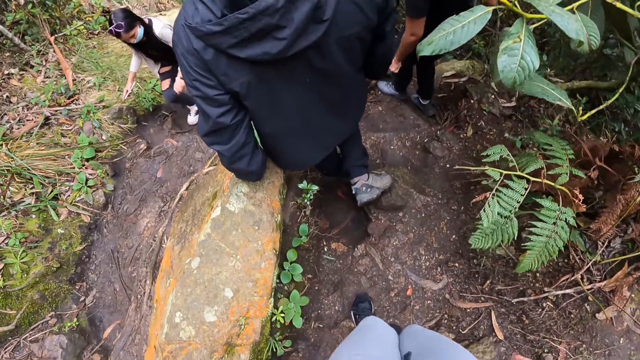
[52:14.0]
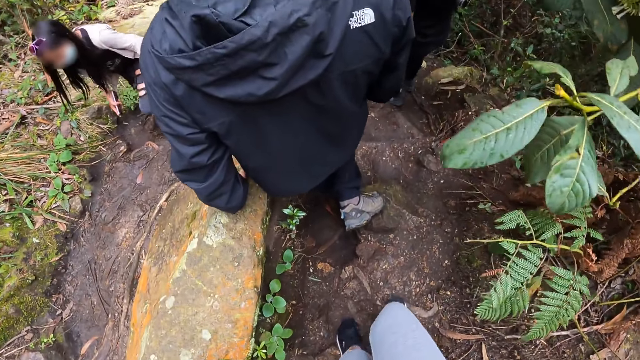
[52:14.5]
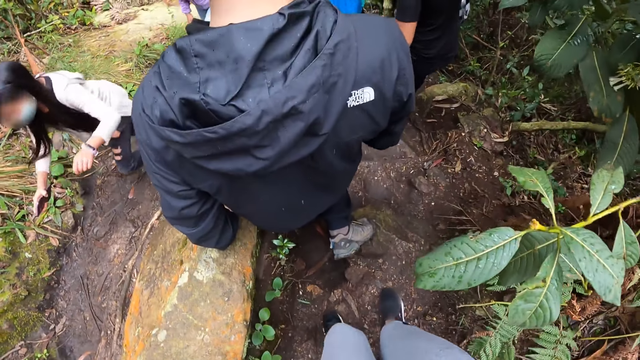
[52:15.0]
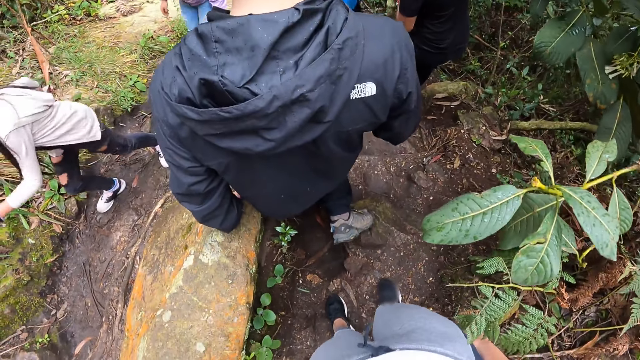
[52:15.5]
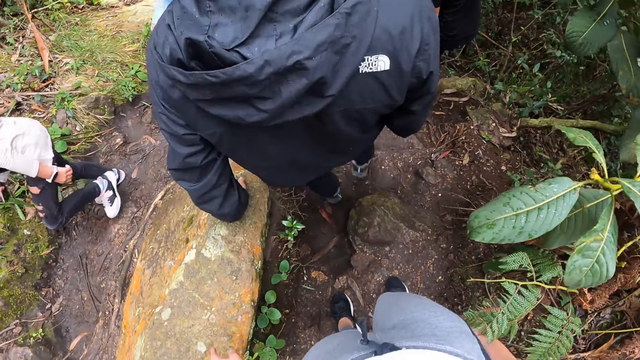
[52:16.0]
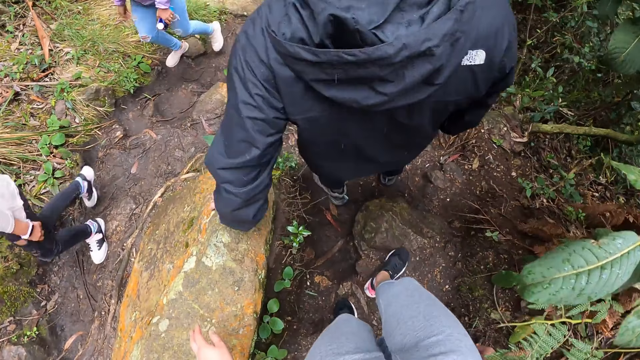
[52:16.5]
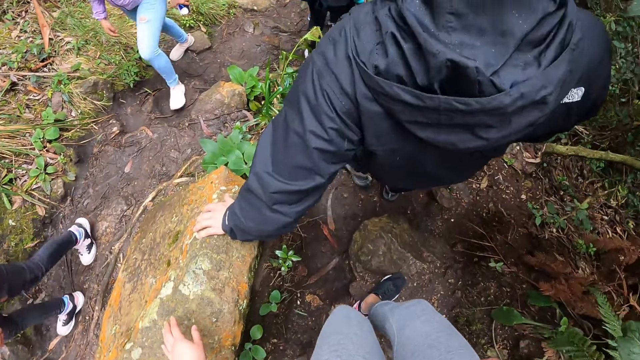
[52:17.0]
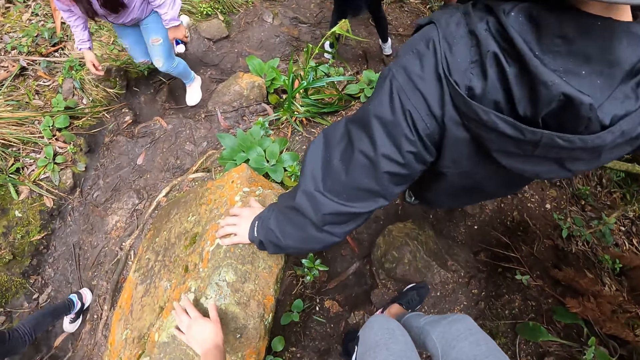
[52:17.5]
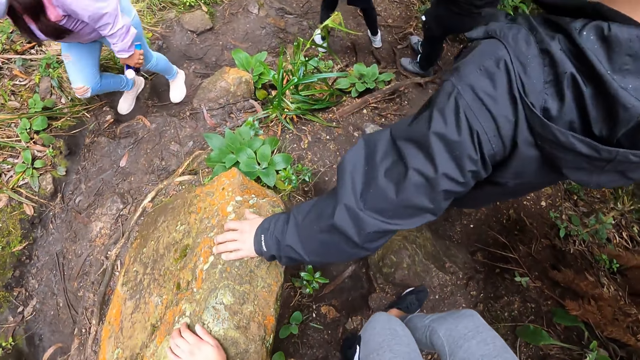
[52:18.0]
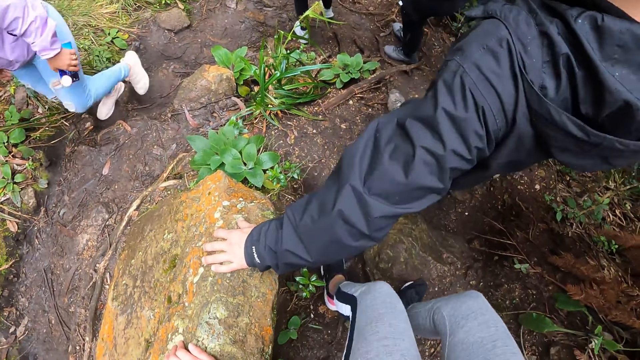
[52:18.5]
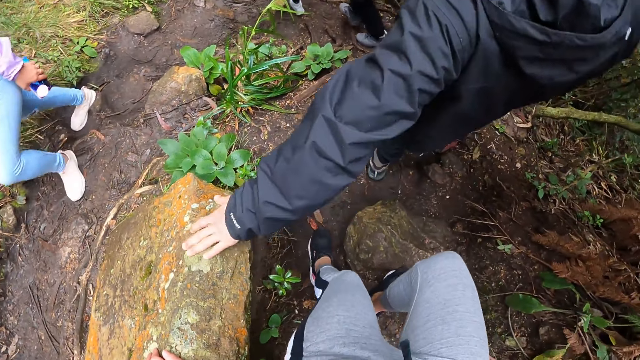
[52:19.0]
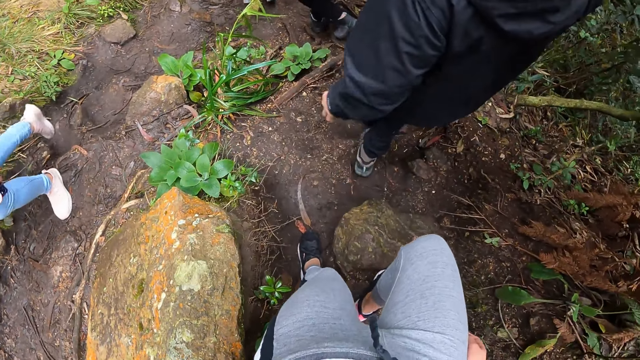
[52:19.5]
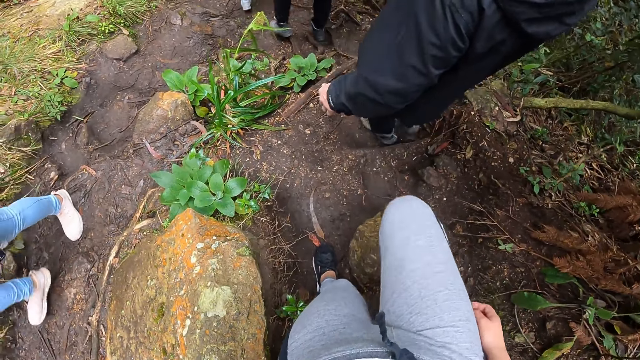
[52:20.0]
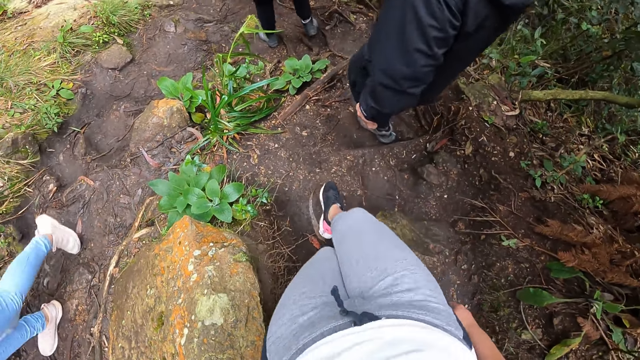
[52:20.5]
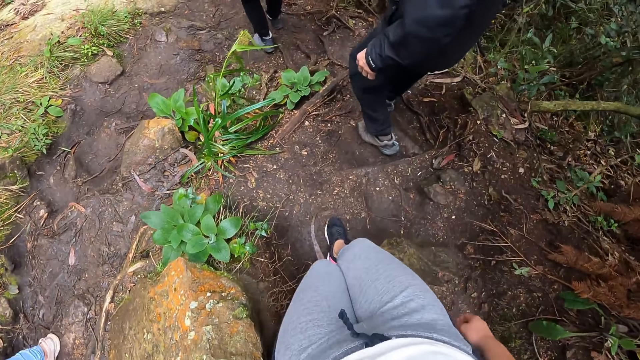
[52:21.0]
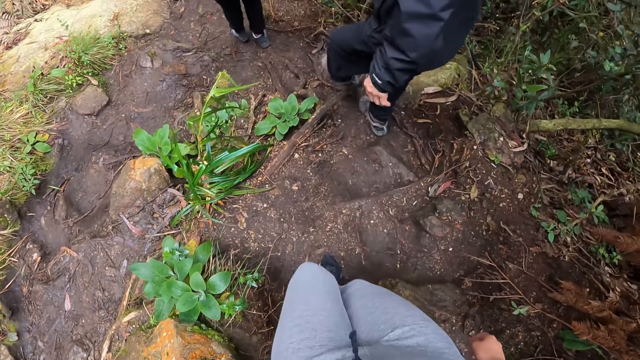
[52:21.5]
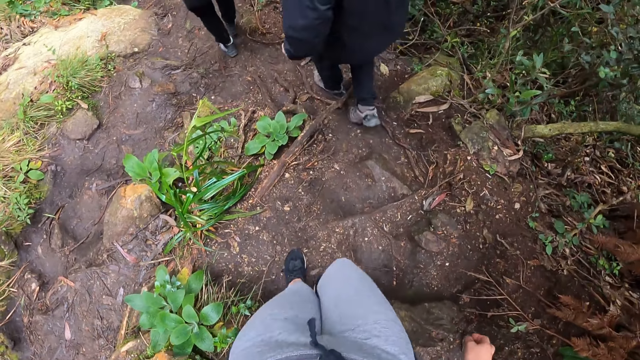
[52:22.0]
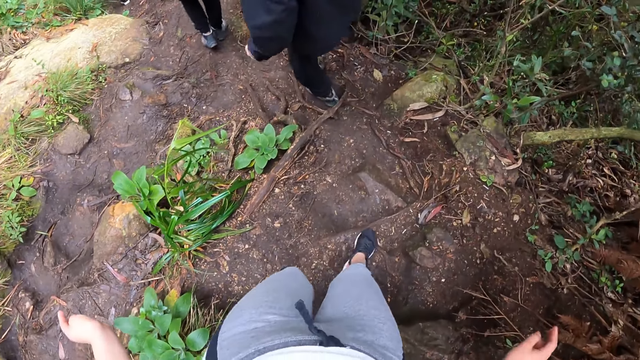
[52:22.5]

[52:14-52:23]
The camera wearer stops. She places her left hand on the boulder along the path. She walks down a cliff.

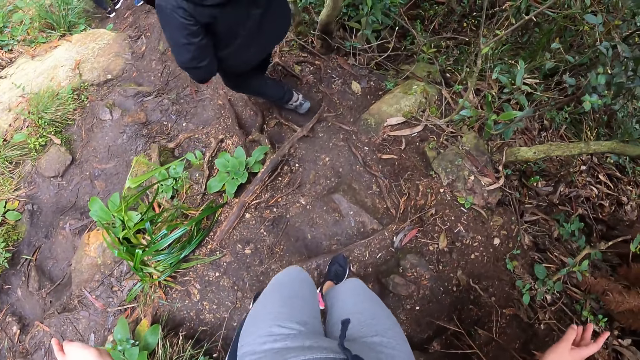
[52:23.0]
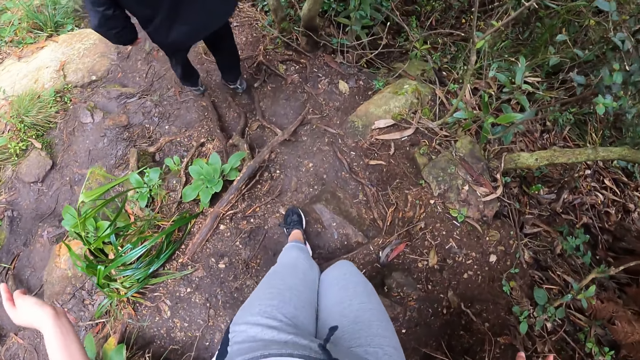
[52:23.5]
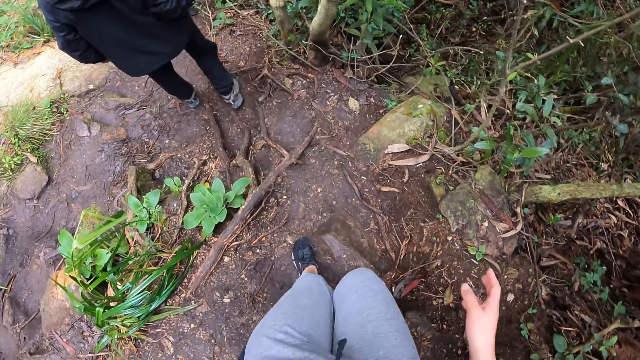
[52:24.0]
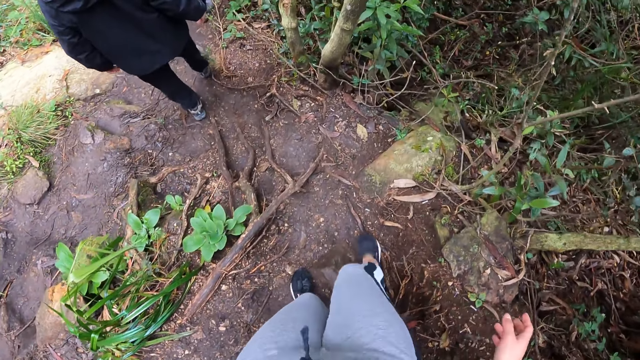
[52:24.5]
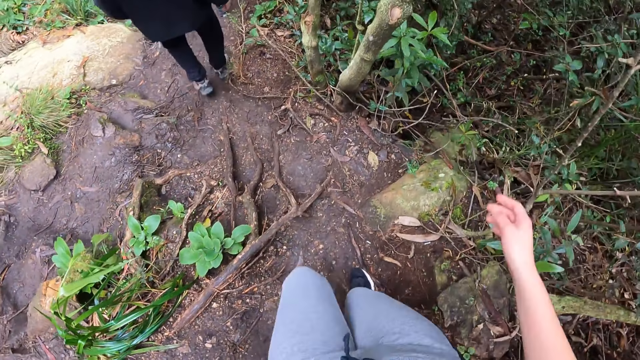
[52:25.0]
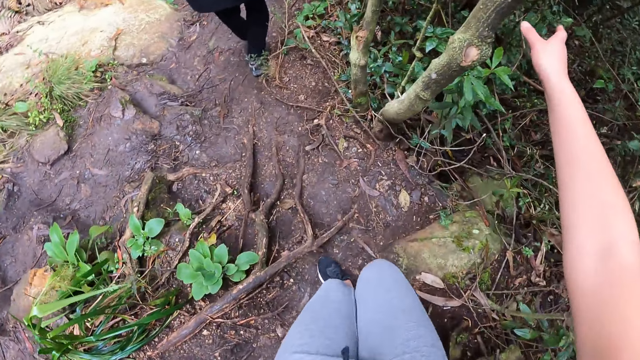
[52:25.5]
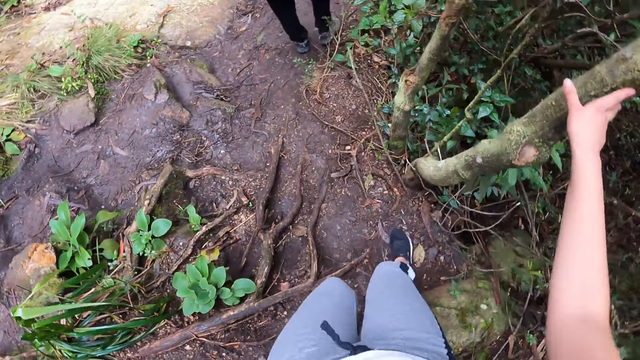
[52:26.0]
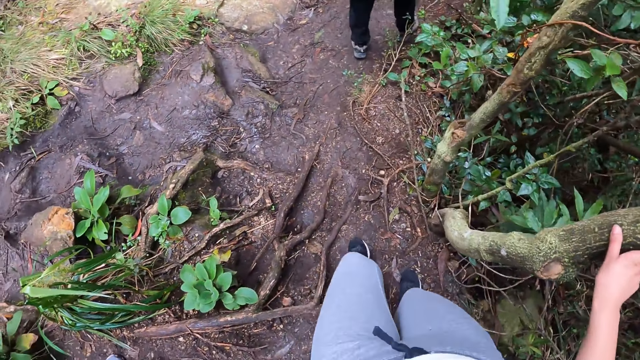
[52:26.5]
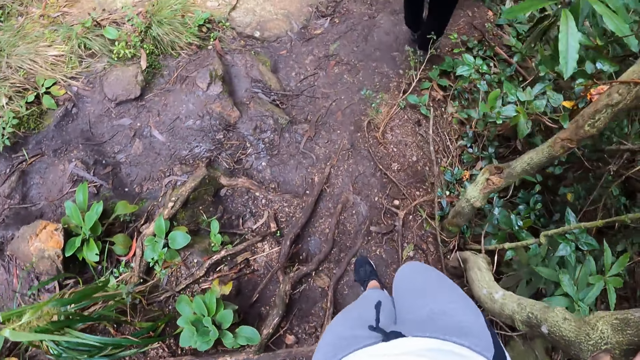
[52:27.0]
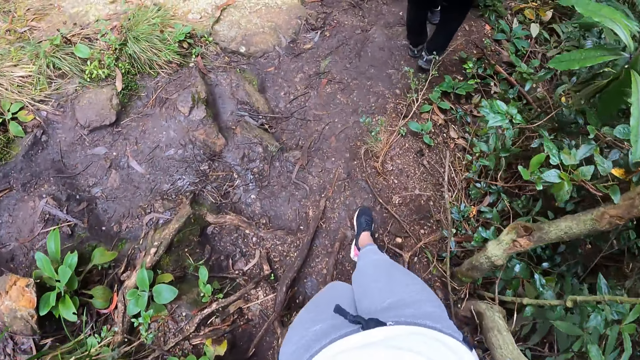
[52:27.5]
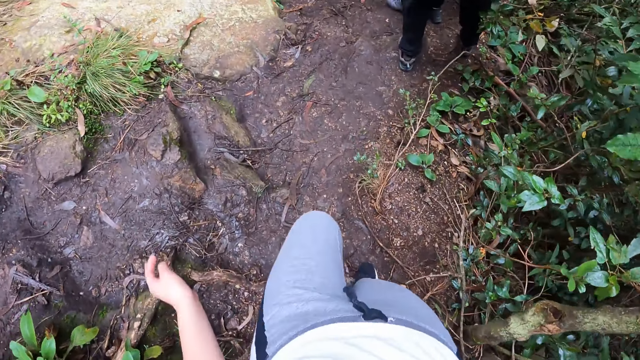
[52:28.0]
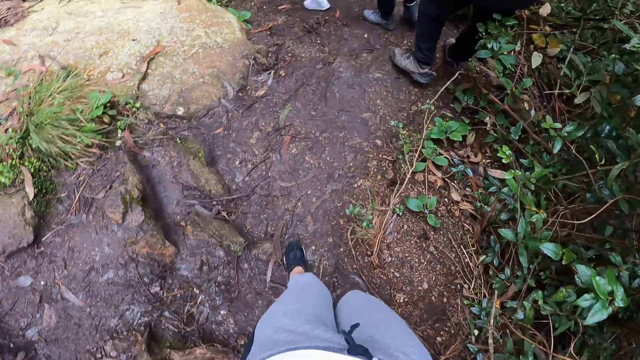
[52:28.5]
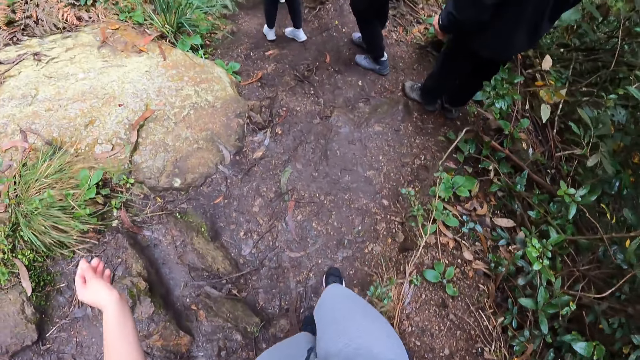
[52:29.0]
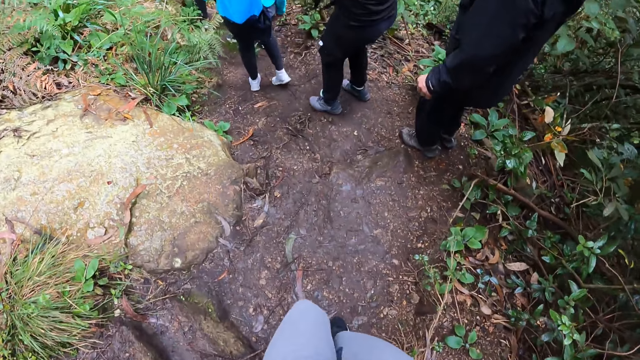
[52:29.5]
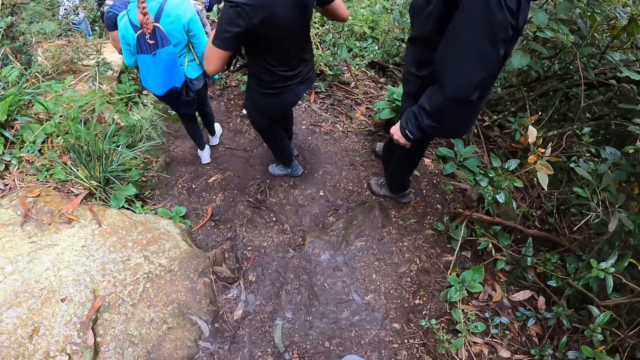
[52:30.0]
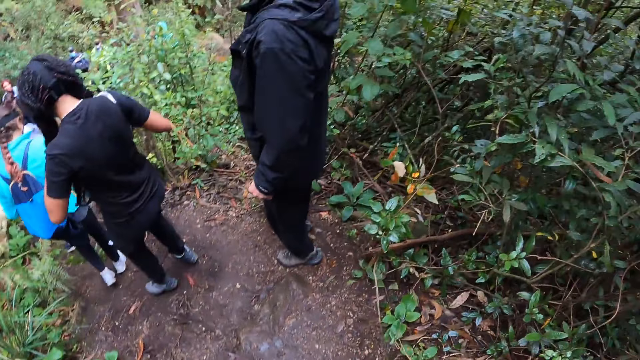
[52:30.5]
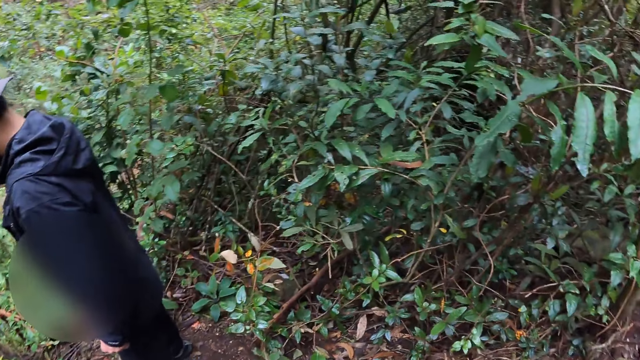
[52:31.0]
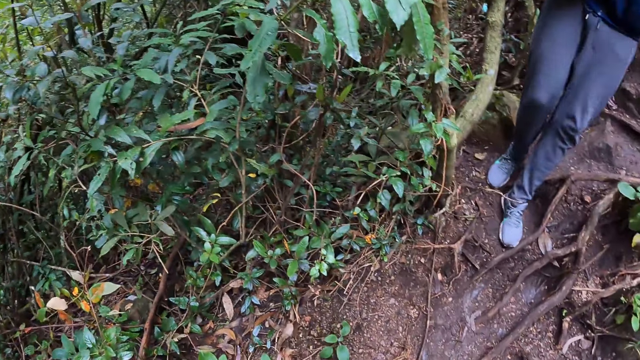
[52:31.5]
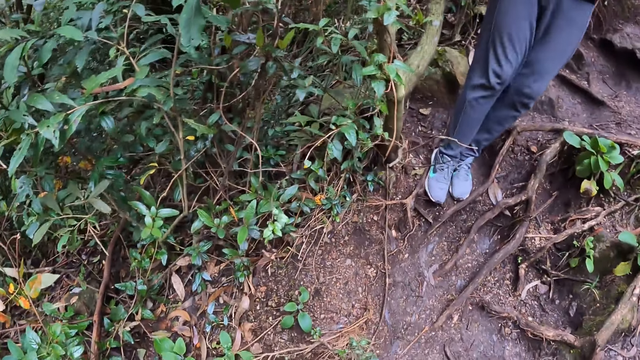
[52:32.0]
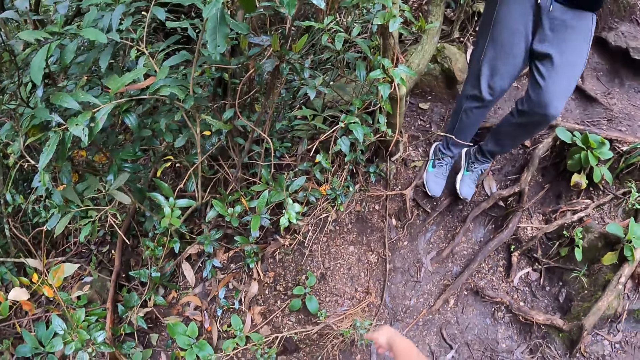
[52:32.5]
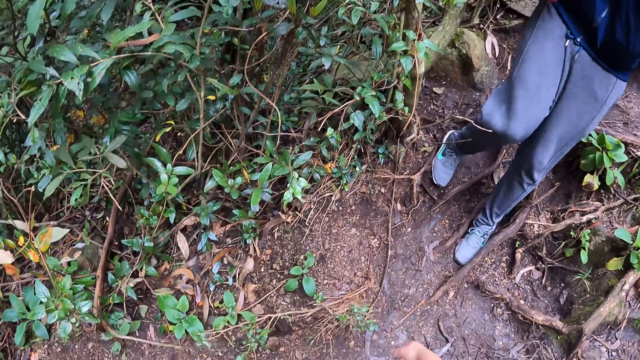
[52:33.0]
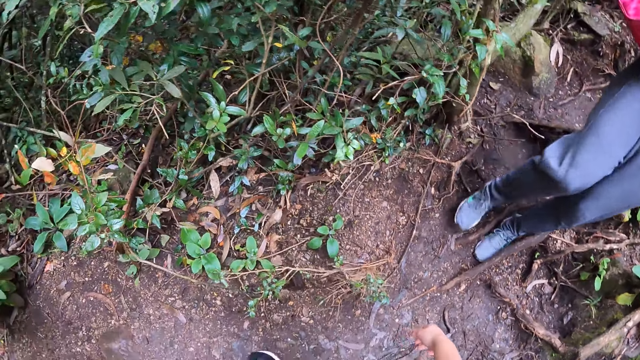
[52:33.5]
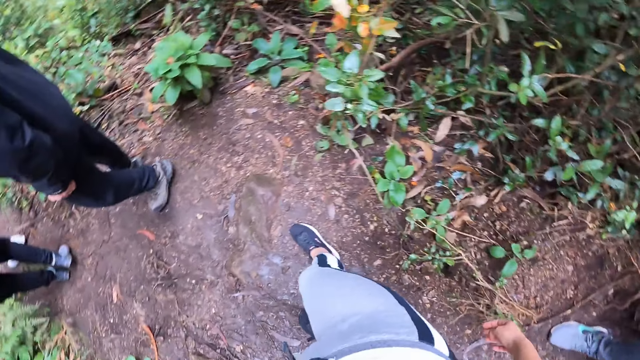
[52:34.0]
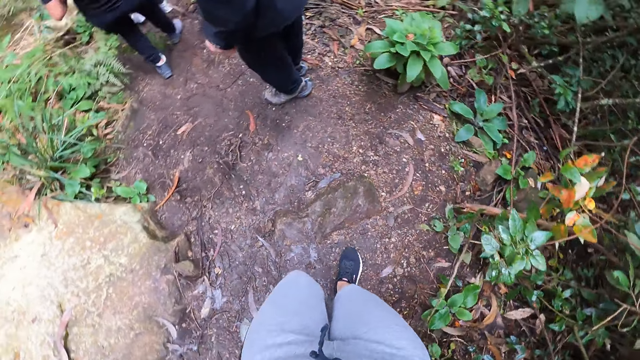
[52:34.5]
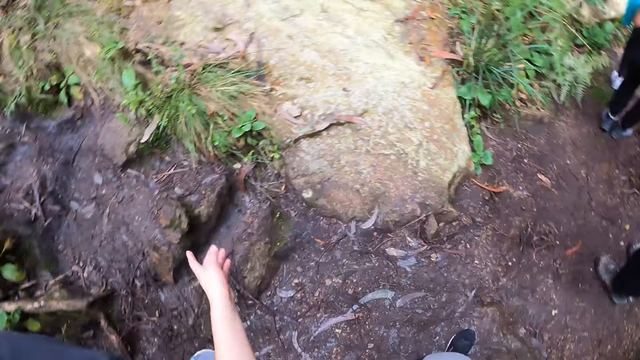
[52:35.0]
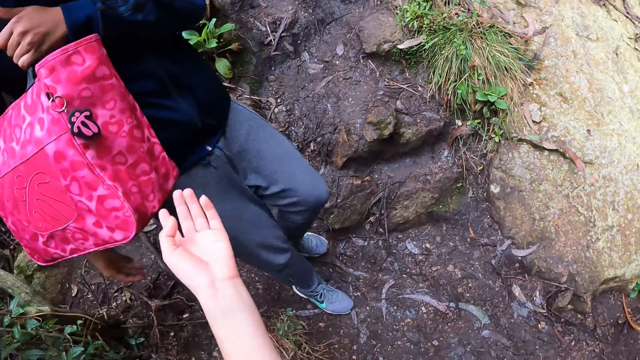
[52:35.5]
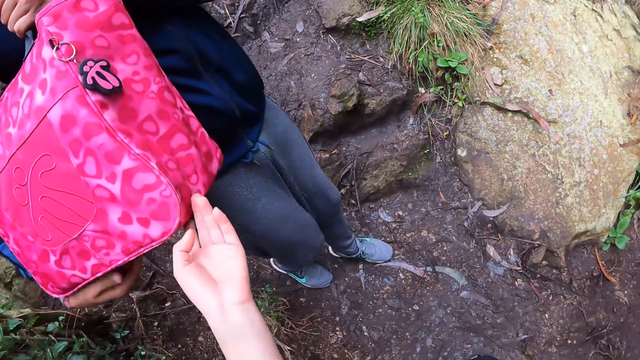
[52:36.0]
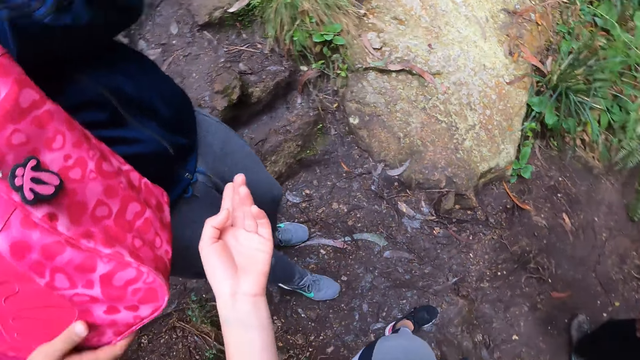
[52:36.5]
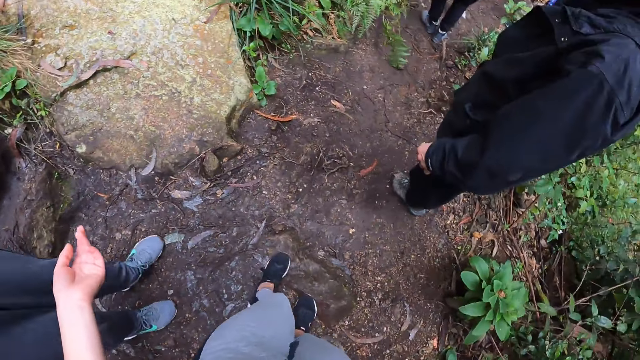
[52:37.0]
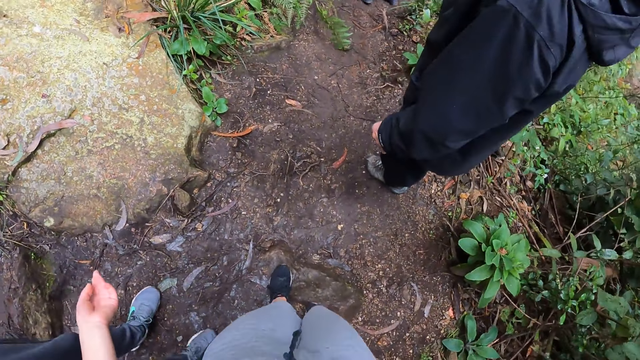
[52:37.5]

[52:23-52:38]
The camera wearer holds a stick along the path with her right hand. She walks down a cliff. She looks around. The man walks down the path. The camera wearer interacts with the man.
